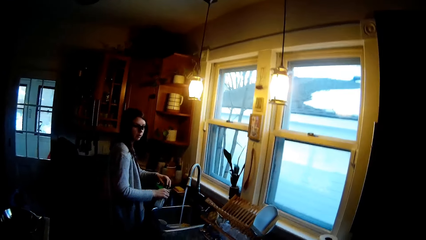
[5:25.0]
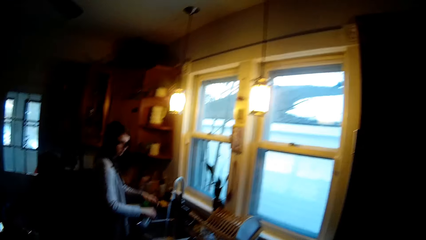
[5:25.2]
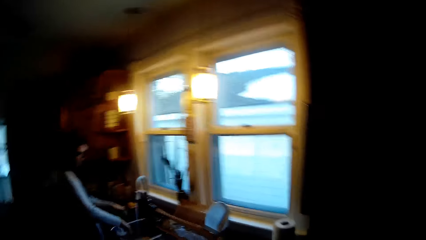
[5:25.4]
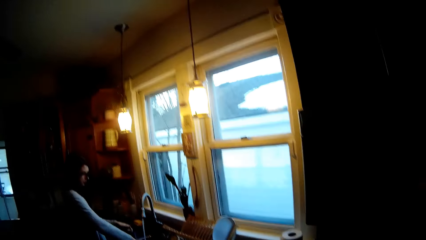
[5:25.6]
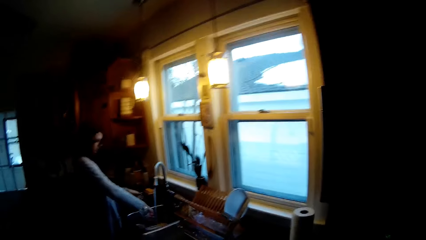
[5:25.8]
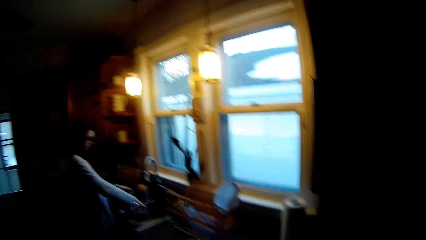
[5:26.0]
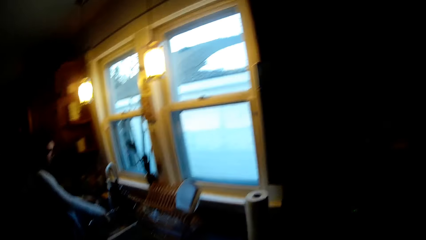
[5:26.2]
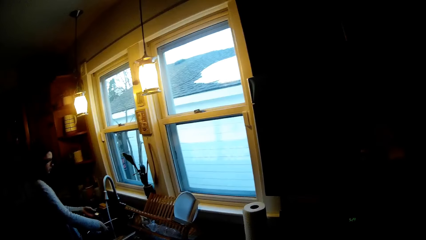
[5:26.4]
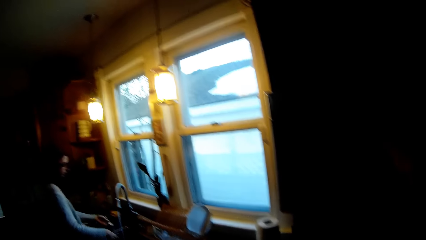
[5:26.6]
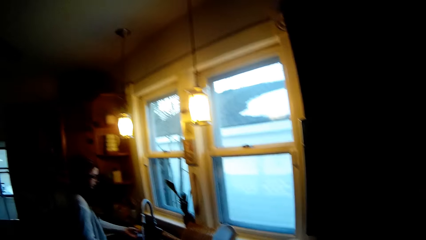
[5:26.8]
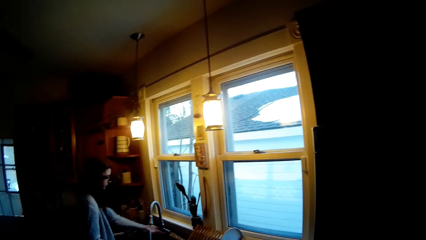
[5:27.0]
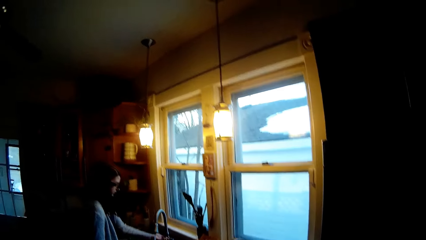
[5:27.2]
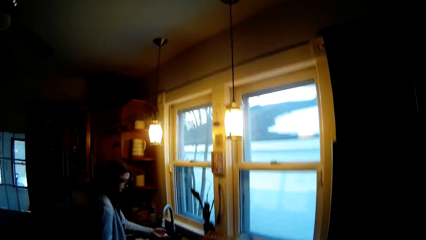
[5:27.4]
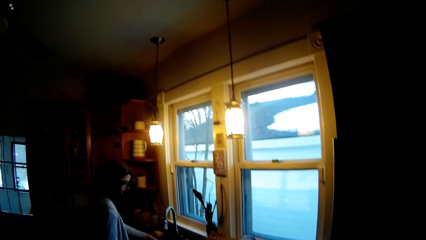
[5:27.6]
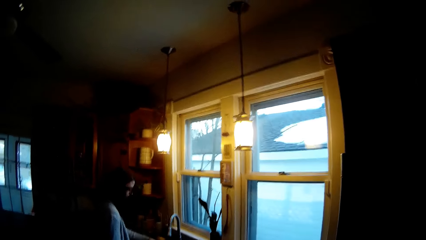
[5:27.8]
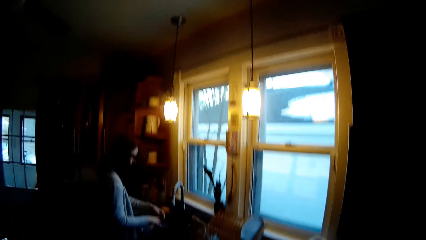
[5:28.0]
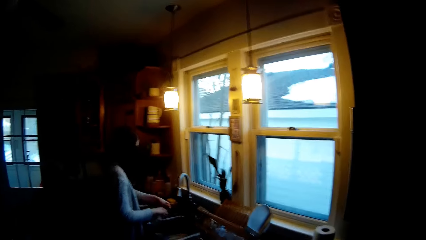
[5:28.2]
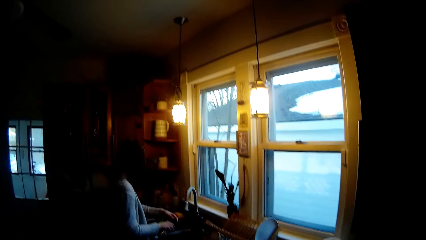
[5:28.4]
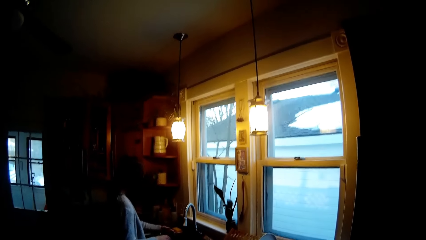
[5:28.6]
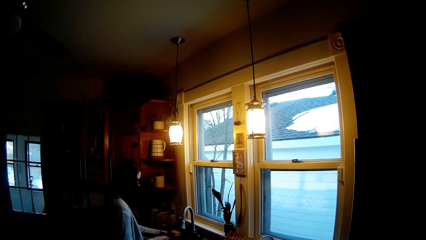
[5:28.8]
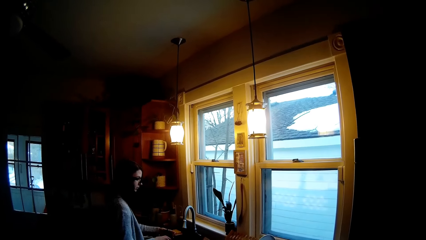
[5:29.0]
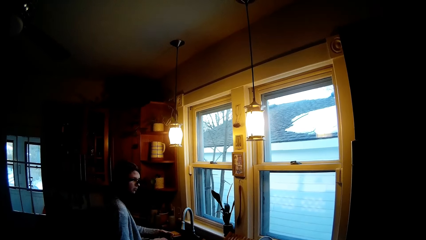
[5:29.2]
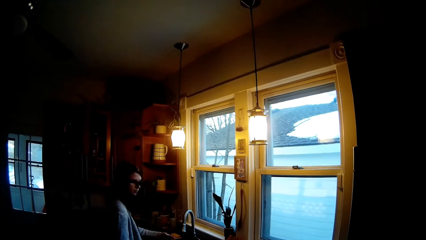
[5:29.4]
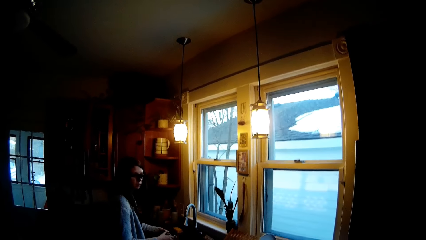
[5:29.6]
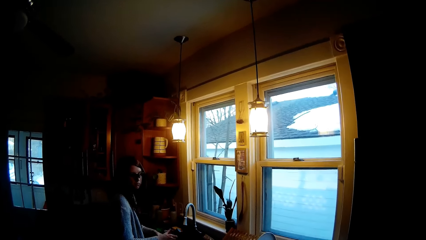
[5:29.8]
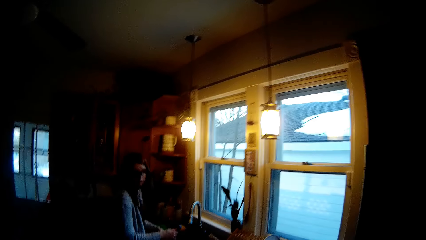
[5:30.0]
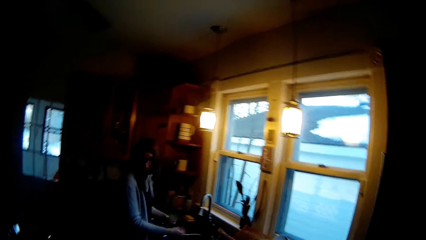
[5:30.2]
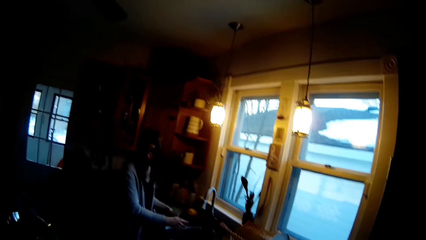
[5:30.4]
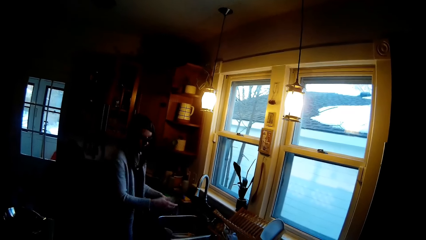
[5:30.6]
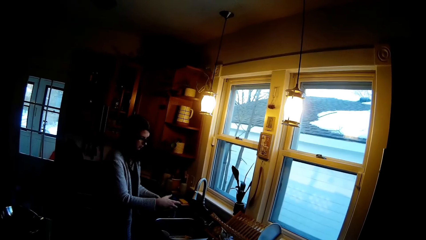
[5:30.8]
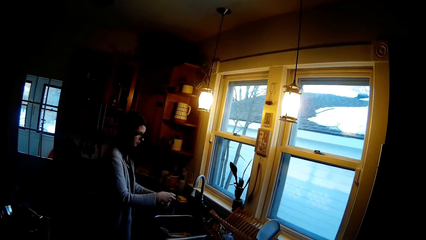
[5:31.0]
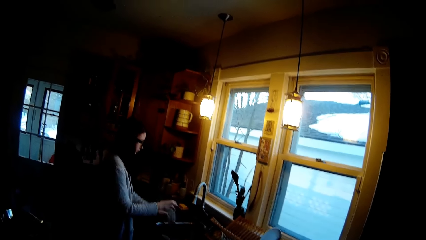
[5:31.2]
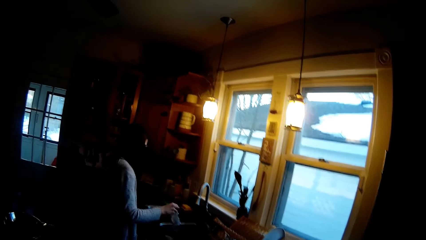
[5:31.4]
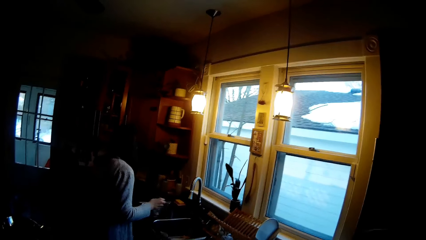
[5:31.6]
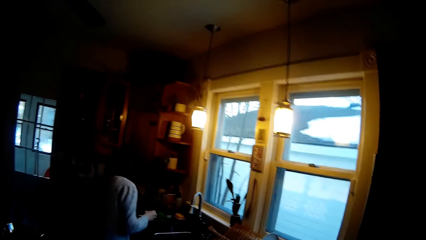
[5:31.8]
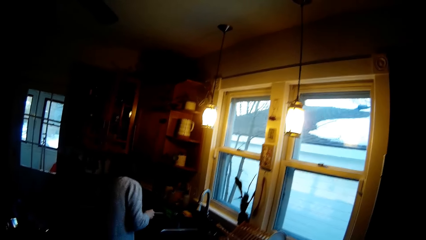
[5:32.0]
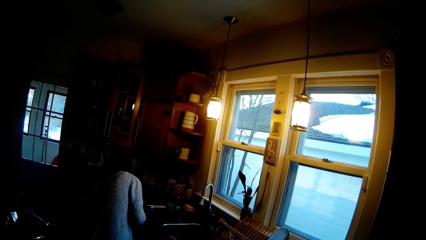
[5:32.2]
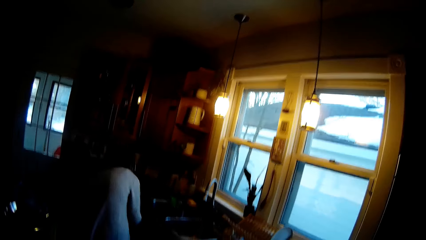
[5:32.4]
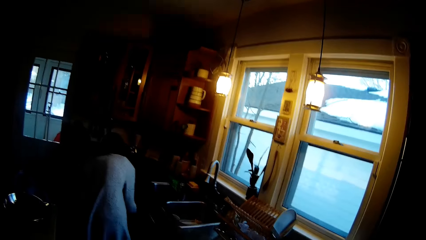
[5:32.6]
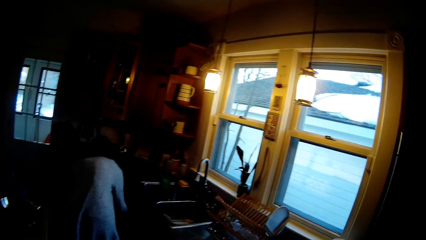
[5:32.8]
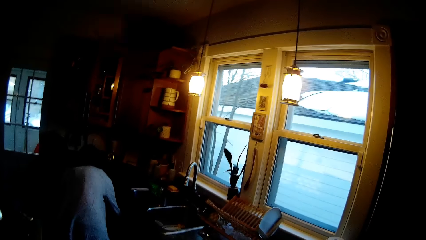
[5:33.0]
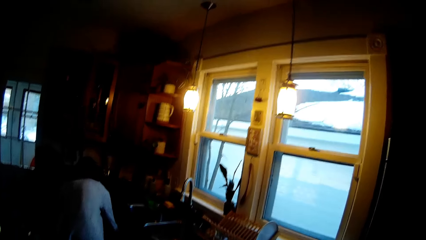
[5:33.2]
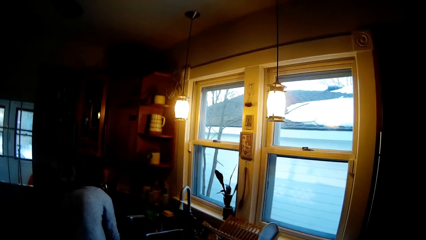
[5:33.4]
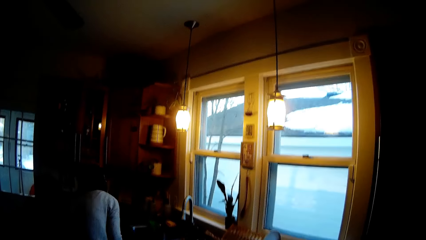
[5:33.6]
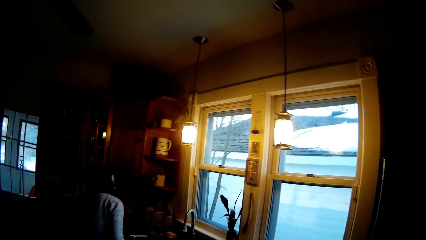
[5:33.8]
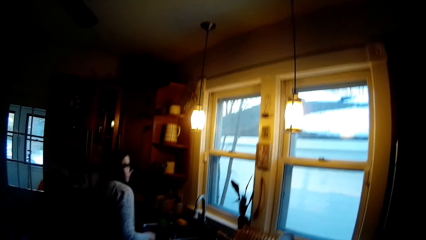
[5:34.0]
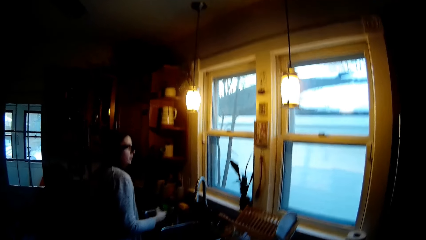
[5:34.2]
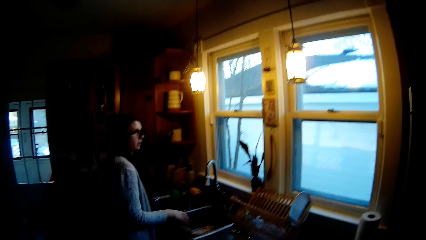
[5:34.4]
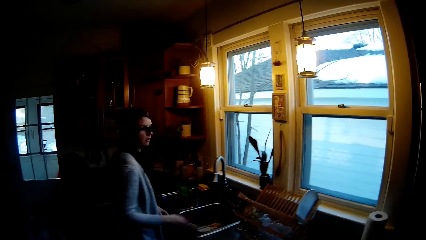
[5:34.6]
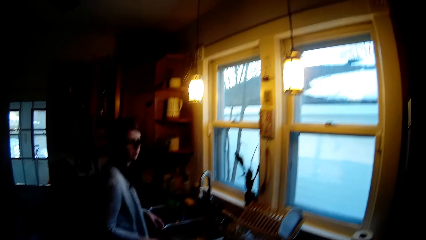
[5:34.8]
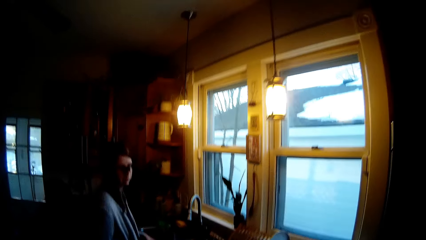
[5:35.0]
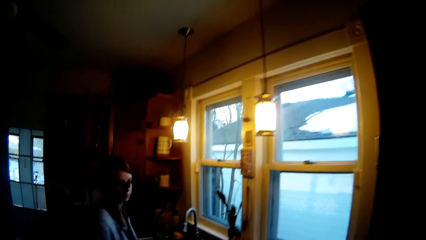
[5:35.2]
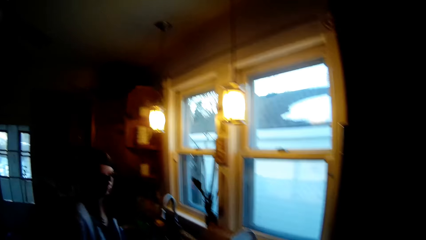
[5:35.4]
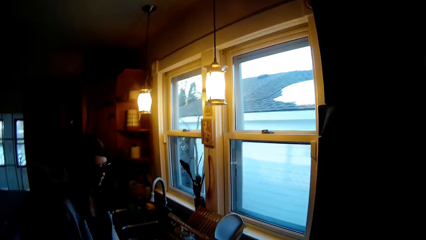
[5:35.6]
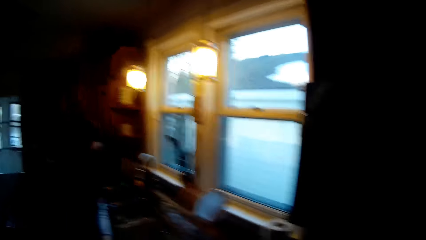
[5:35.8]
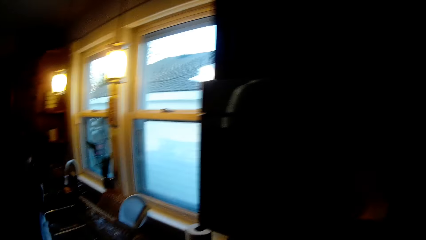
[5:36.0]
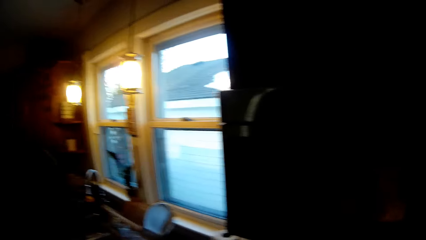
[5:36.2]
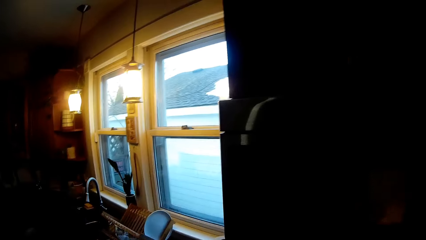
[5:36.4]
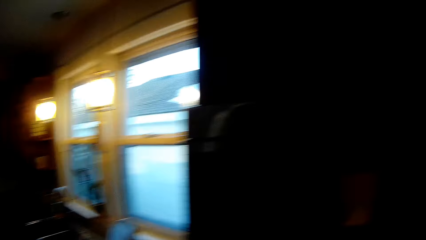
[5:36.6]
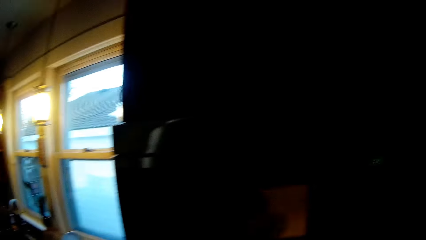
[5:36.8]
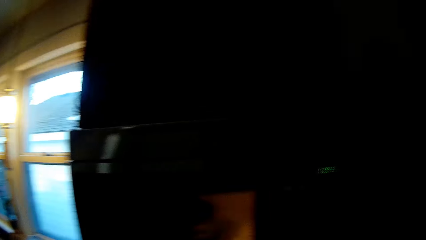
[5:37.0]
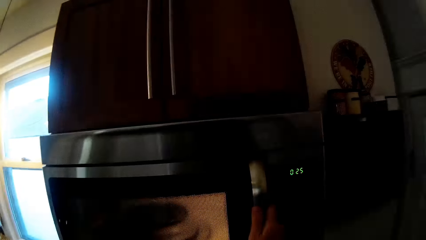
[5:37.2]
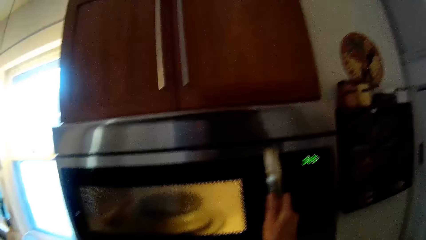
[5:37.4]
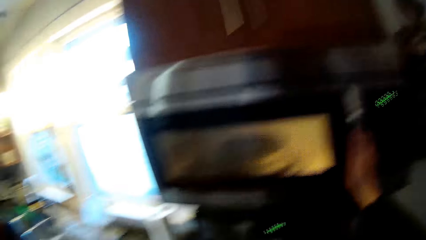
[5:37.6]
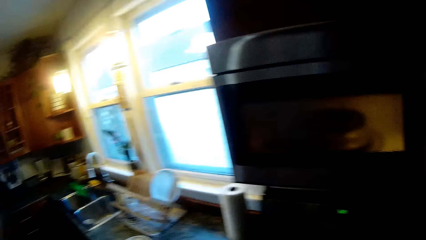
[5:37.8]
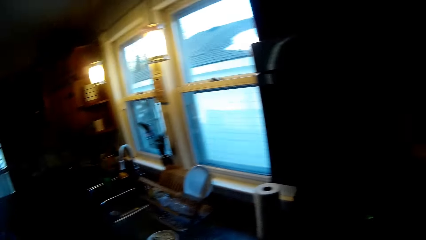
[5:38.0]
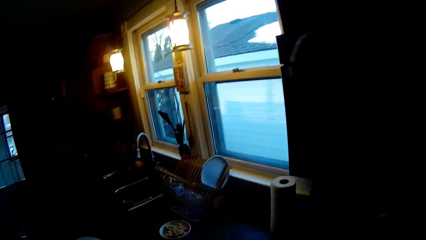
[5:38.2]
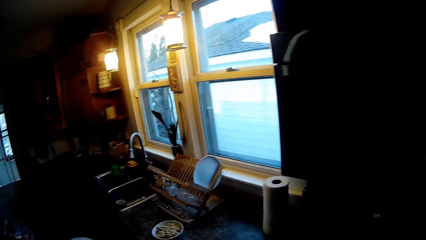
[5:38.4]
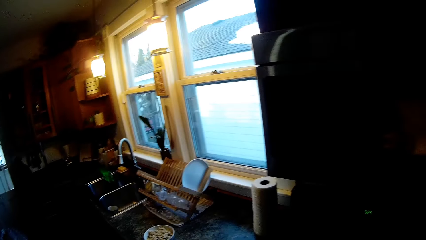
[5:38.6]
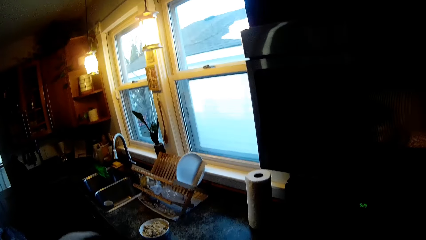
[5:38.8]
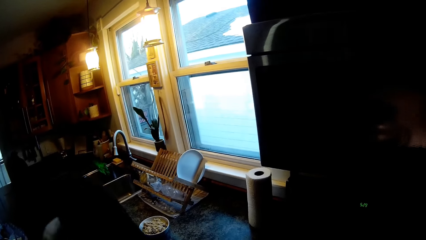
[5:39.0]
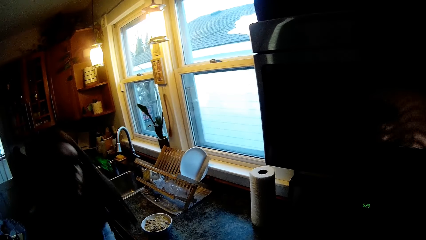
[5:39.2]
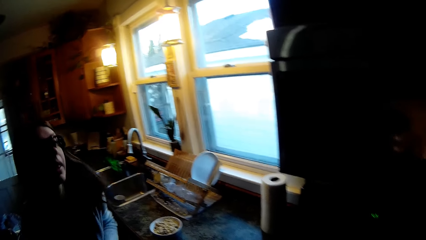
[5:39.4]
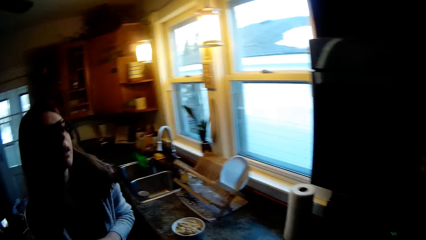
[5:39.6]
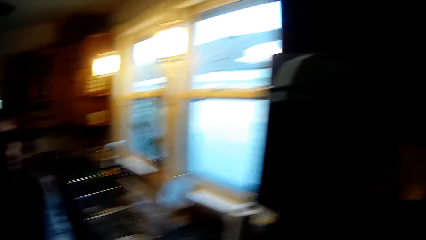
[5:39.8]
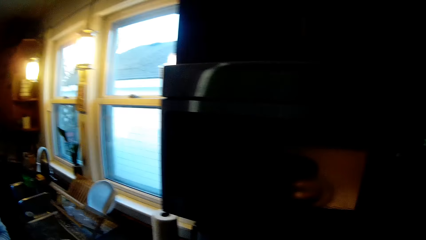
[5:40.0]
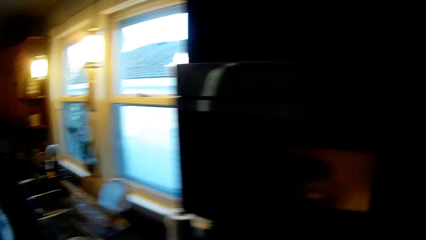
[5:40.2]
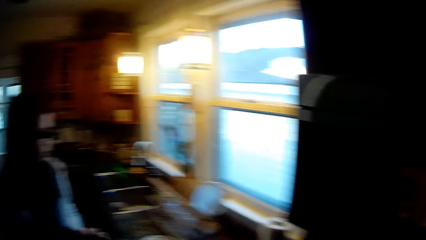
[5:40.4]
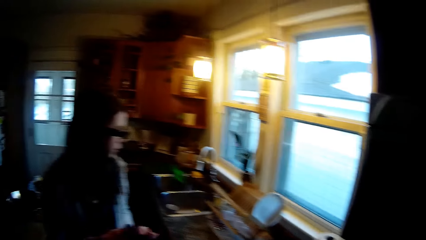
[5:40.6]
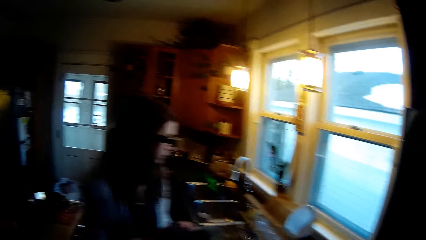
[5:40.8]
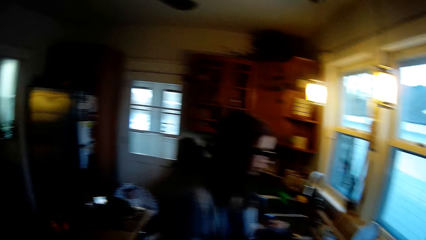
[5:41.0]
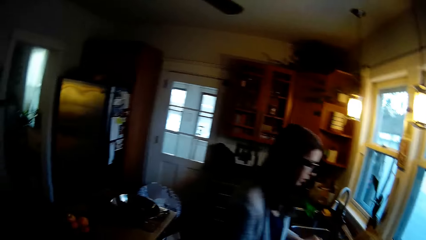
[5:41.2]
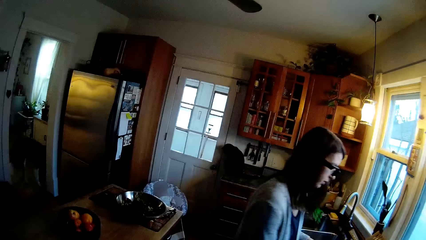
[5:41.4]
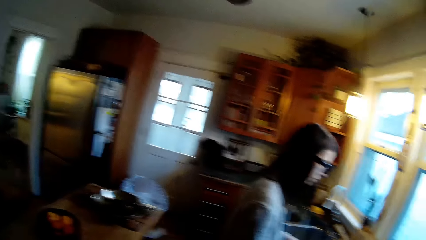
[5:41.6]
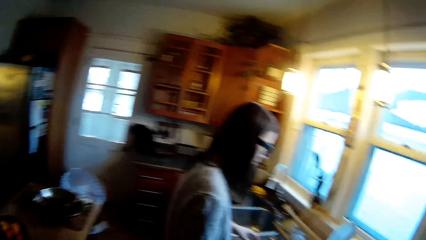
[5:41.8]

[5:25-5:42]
The woman closes a tap with her left hand. The woman drops a lid in a sink with her right hand.
